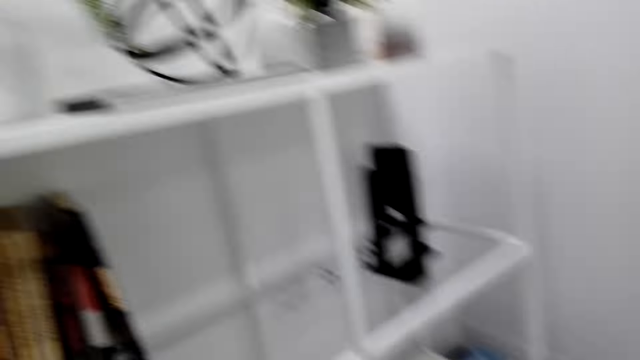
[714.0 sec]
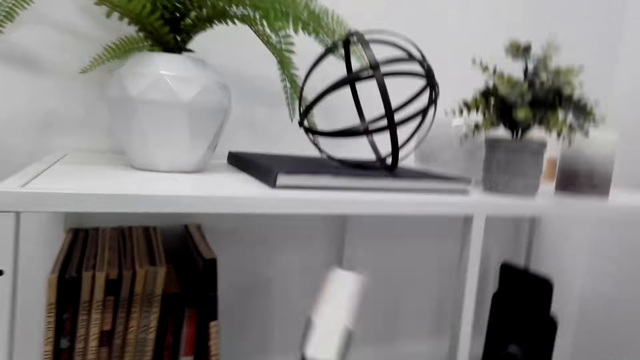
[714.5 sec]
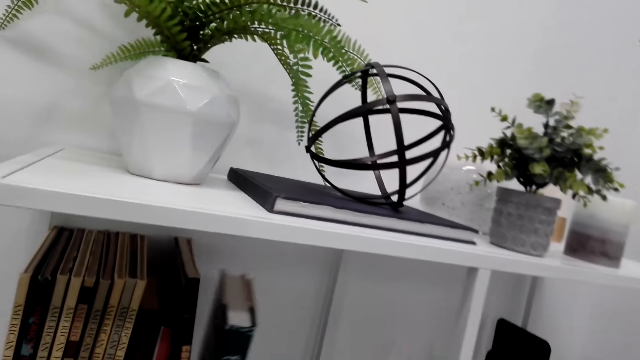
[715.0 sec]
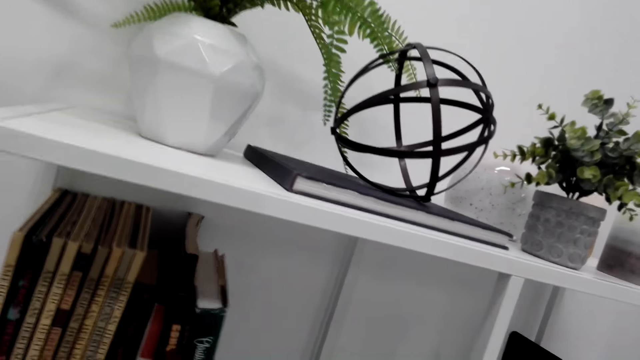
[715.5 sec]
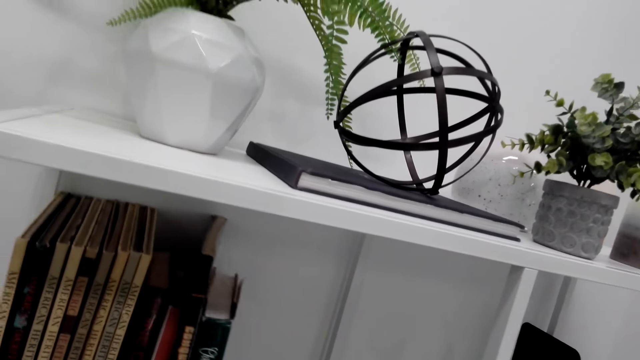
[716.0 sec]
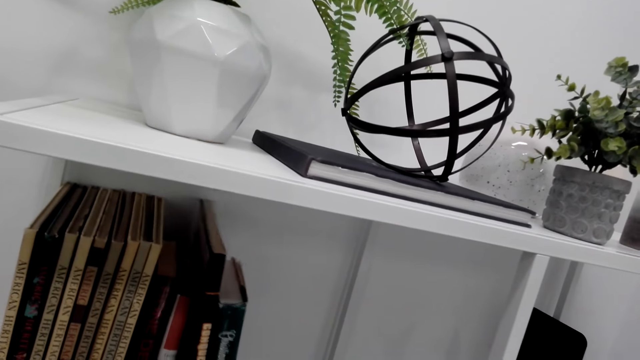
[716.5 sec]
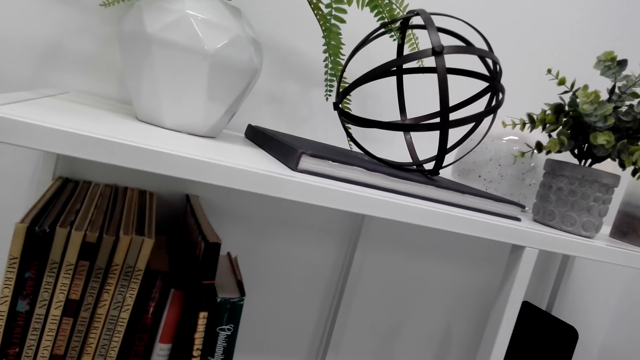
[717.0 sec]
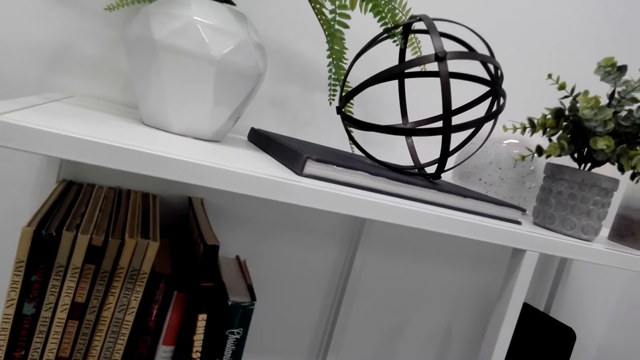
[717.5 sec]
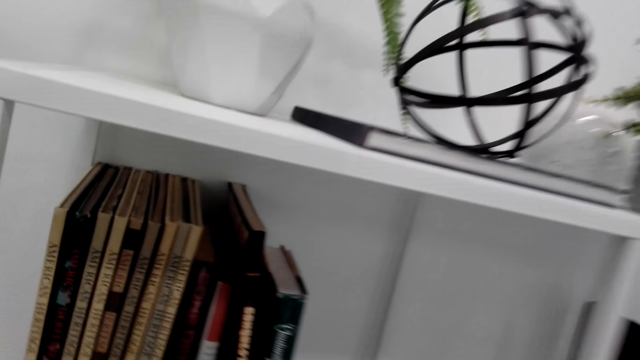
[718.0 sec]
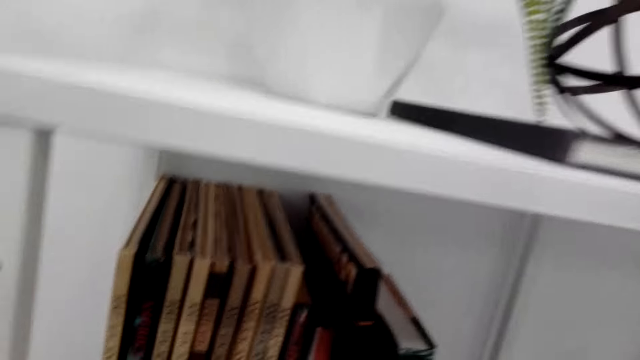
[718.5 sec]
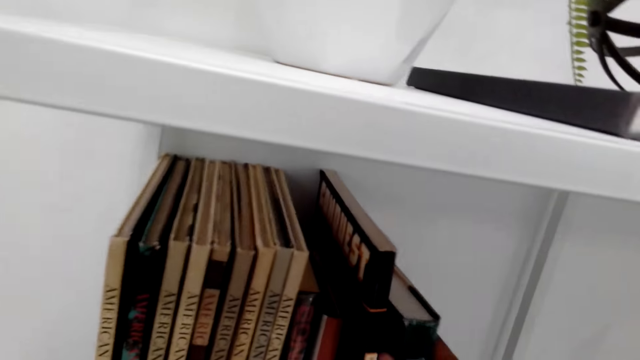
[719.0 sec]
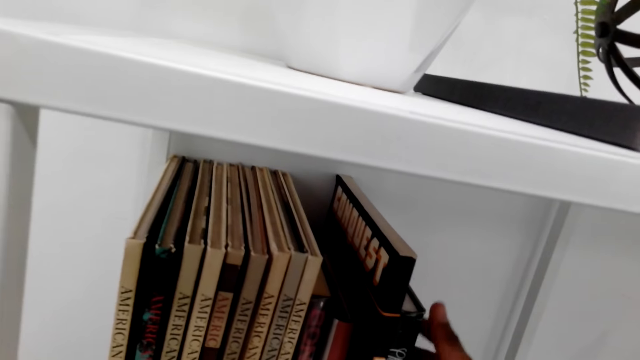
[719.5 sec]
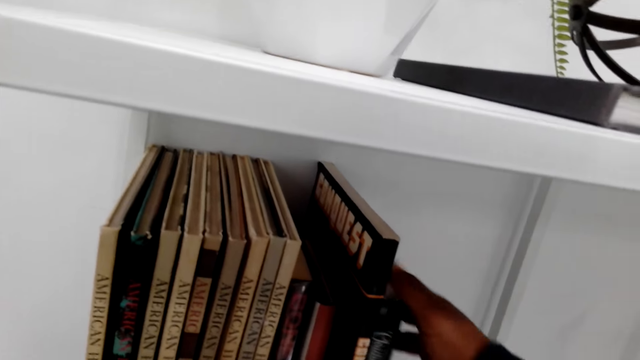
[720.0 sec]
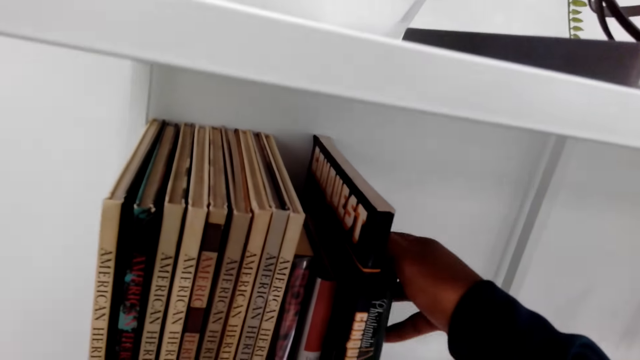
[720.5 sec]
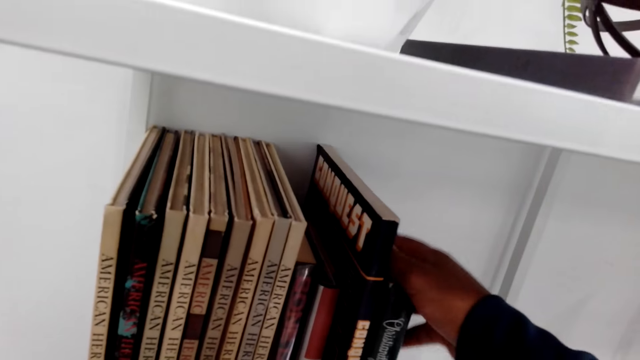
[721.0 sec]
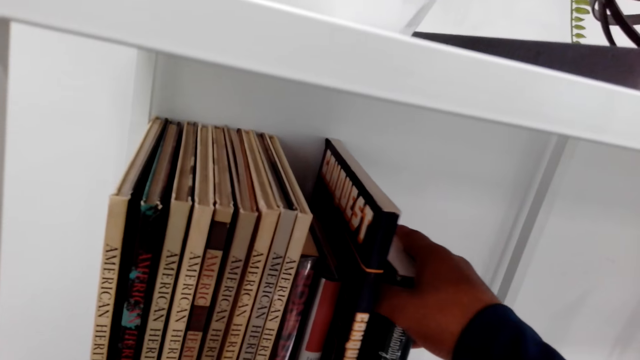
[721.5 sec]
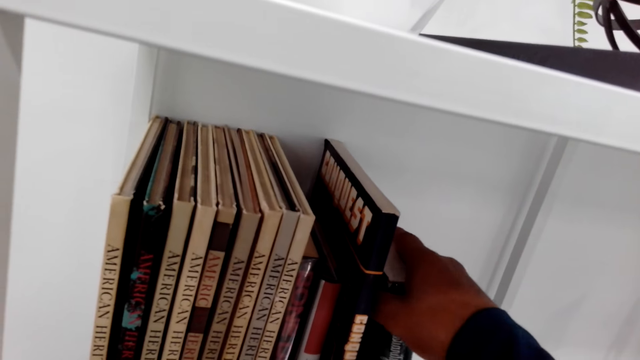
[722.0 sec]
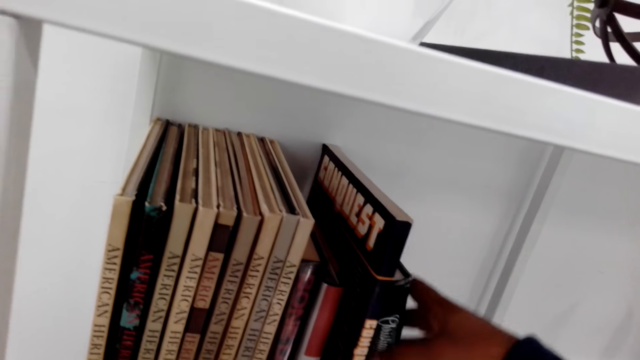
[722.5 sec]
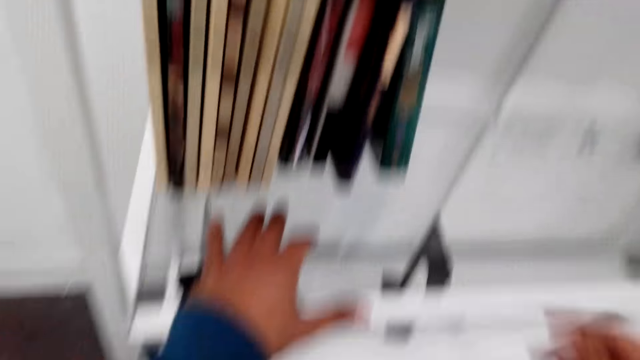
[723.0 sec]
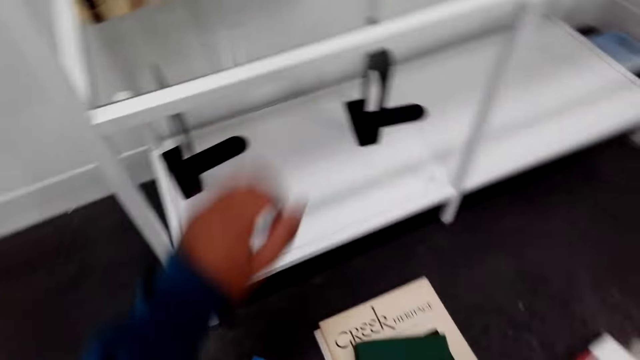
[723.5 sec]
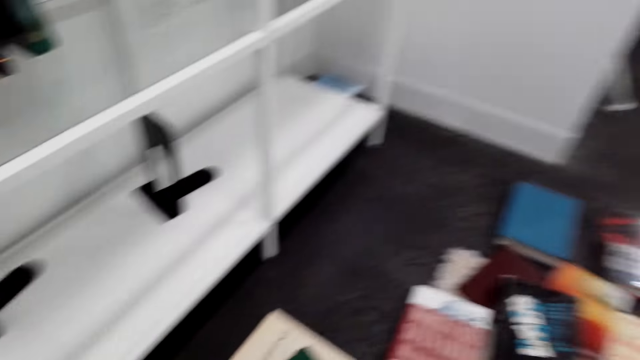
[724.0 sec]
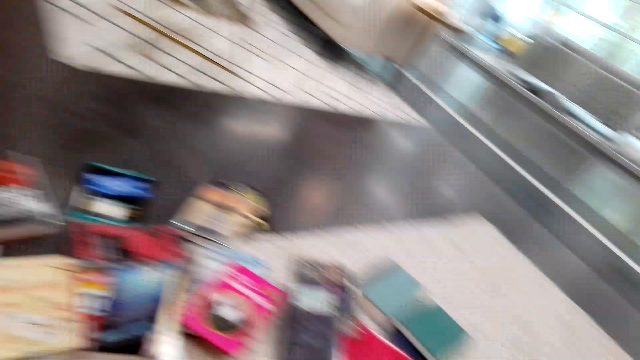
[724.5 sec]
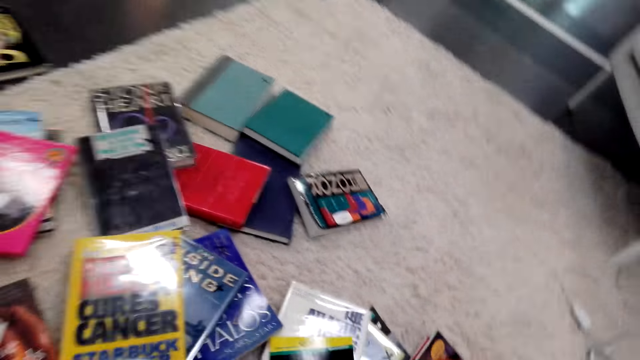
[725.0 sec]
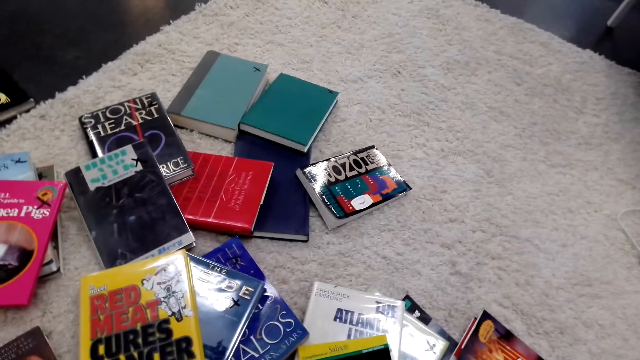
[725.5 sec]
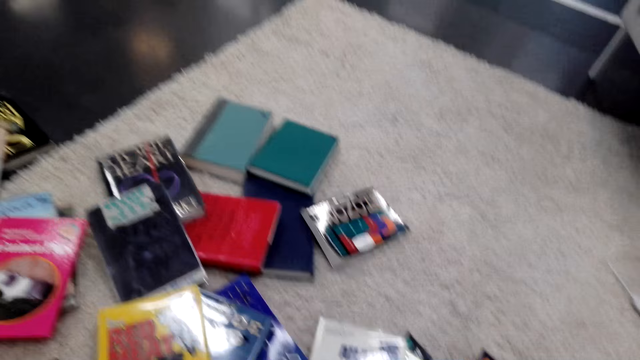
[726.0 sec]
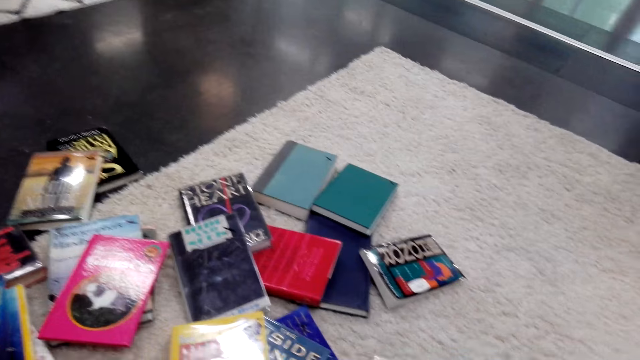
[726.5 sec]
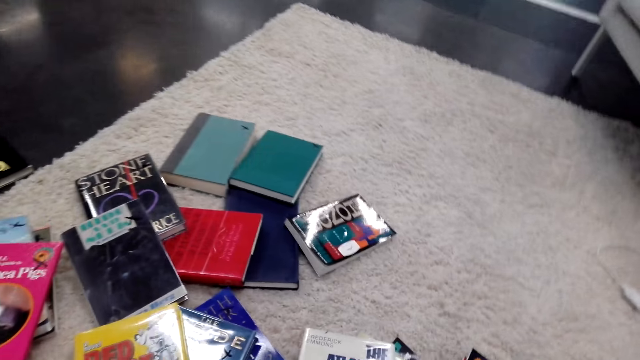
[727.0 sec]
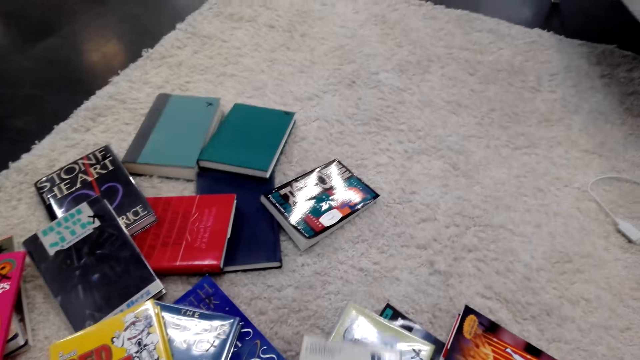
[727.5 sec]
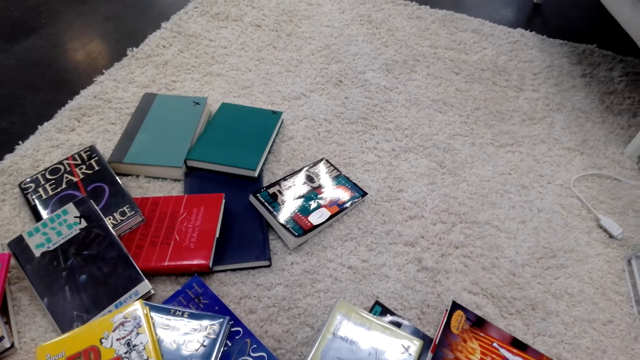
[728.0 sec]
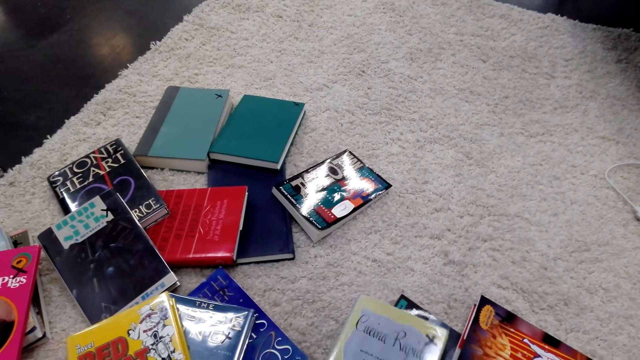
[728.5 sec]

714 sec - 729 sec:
The camera wearer arranges the book on the bookshelf. They lift up the book. They move their hands down and hold the bookshelf. They look at the books on the floor. They look around. They pick up a book. They arrange the books.

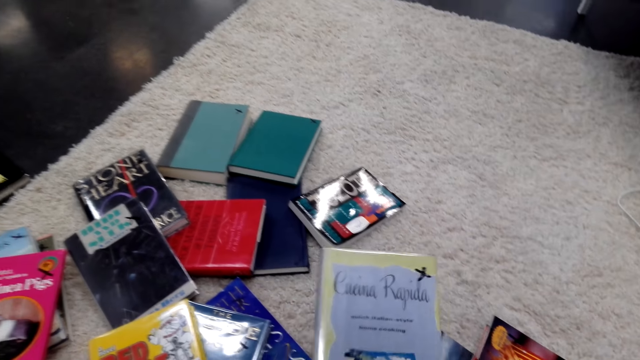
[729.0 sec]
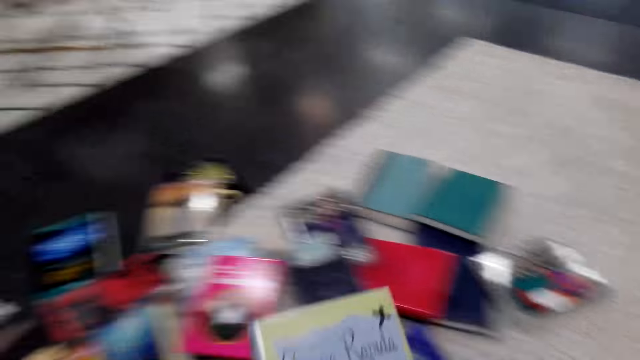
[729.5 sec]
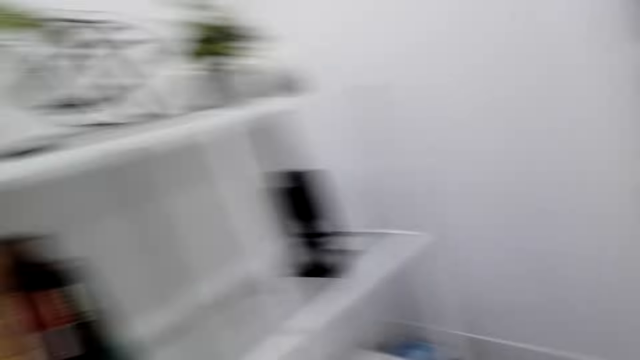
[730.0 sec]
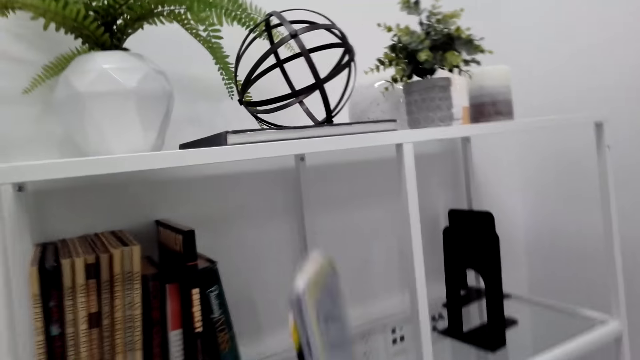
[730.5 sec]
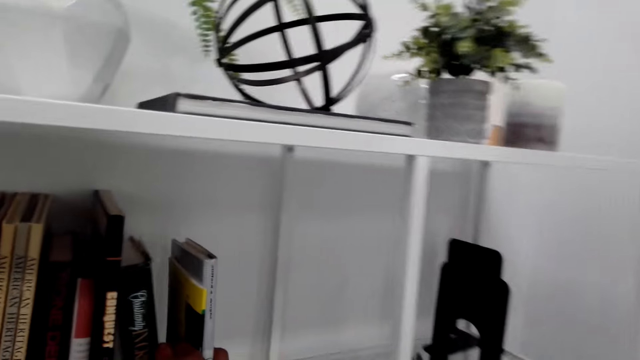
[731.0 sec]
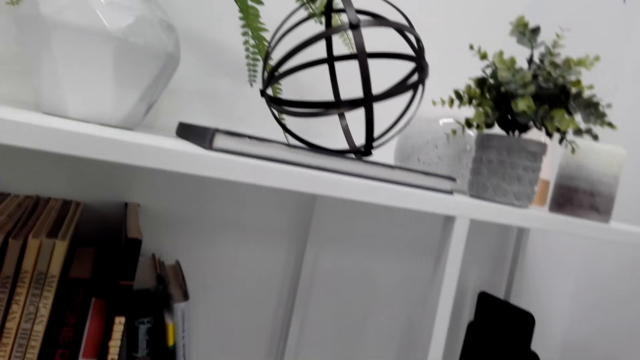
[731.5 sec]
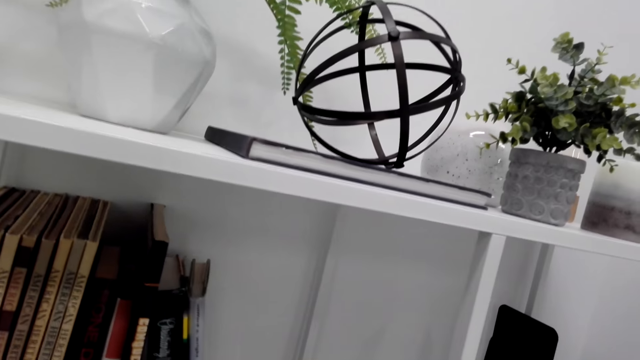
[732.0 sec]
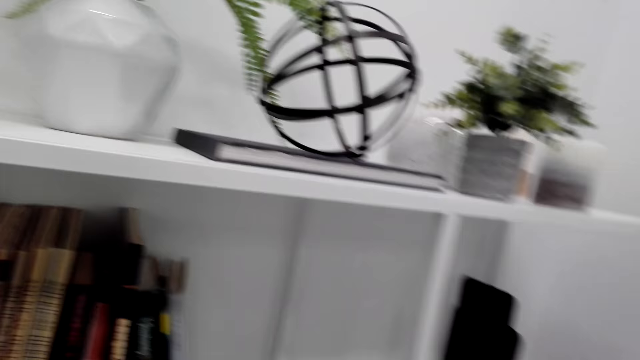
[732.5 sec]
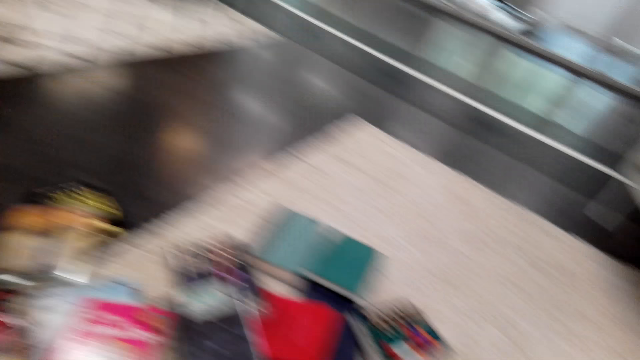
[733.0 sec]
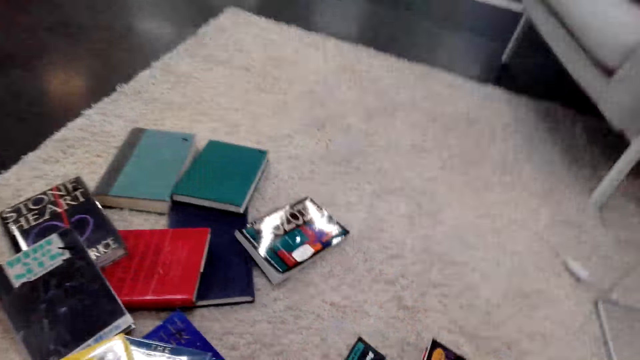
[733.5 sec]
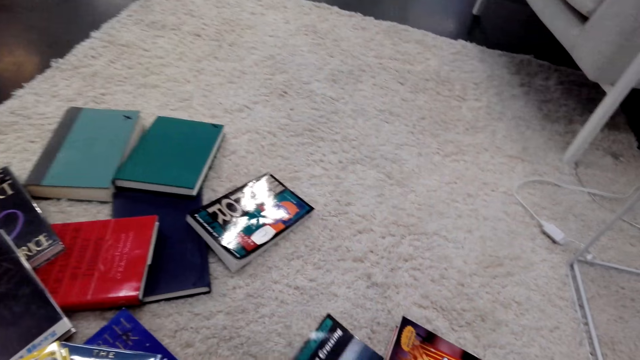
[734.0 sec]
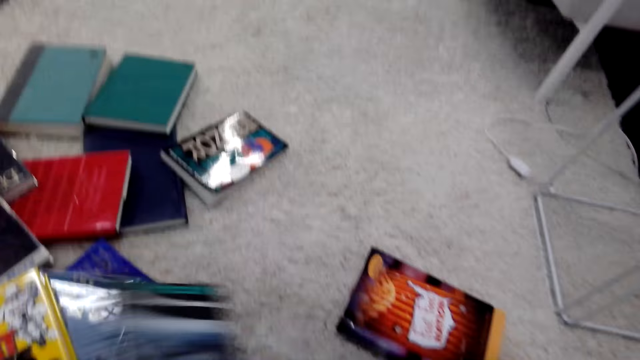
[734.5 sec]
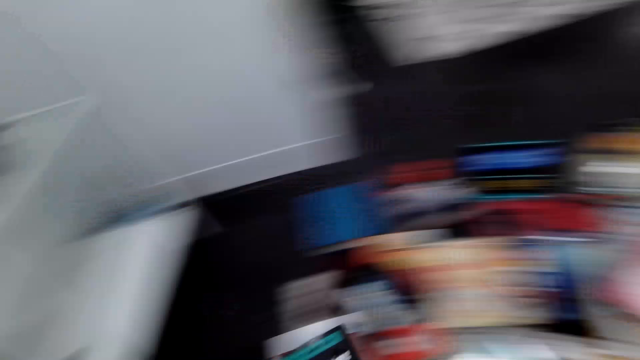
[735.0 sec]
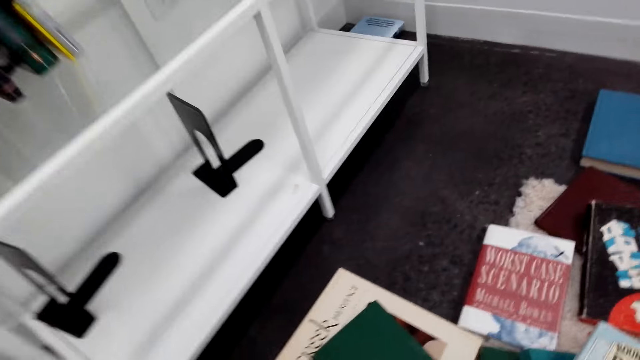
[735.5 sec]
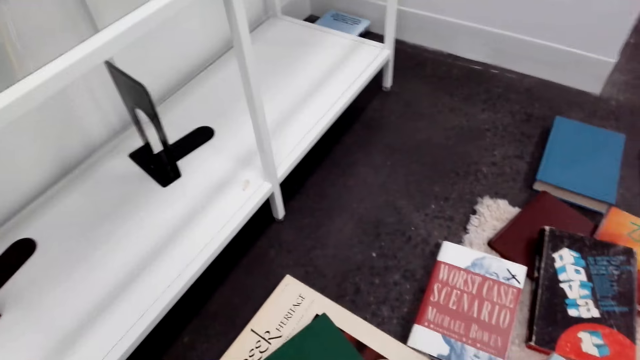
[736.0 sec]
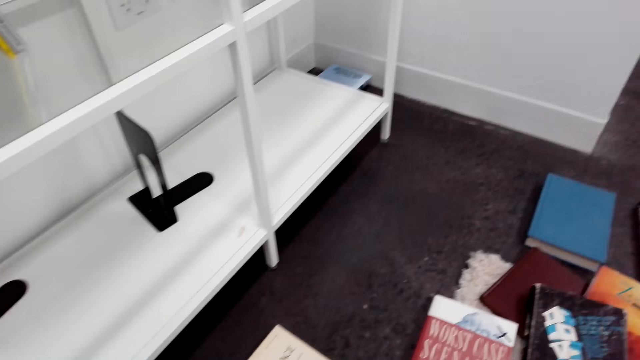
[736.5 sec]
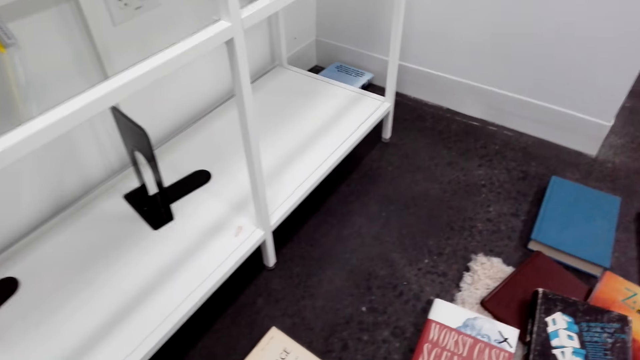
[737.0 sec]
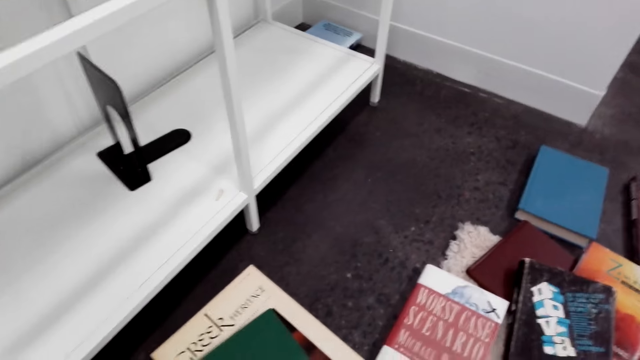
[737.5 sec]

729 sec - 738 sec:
The camera wearer arranges the book on the bookshelf. They lift the book up. They look at the book and turn around. They pick up a book. They arrange the books on the bookshelf and lift the book up. They put down the book.
